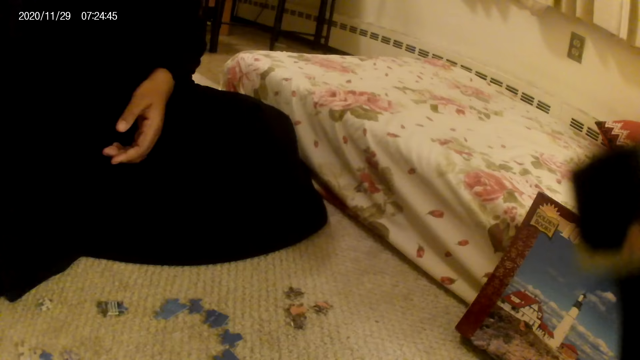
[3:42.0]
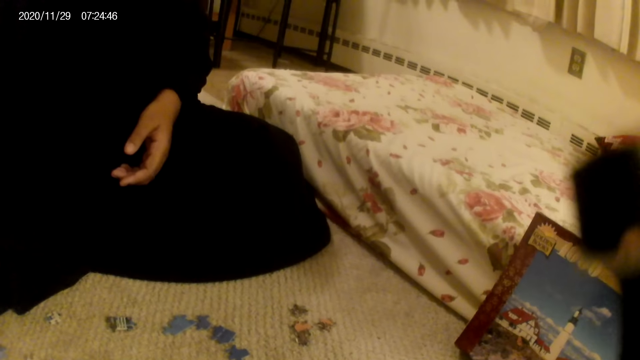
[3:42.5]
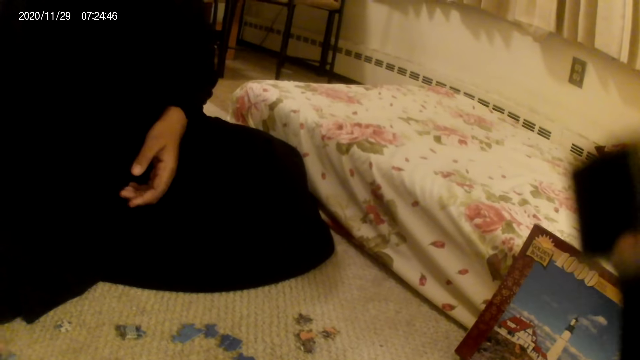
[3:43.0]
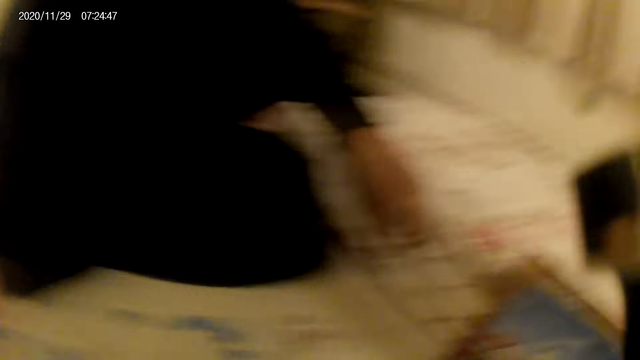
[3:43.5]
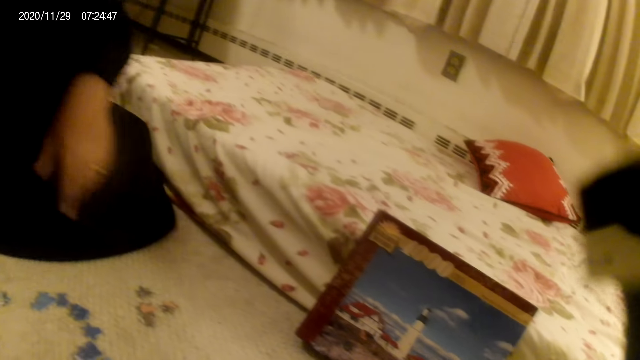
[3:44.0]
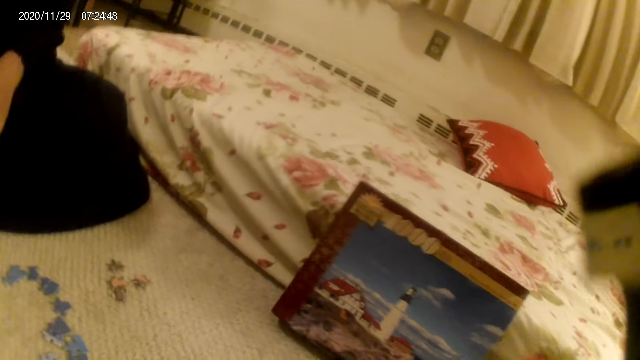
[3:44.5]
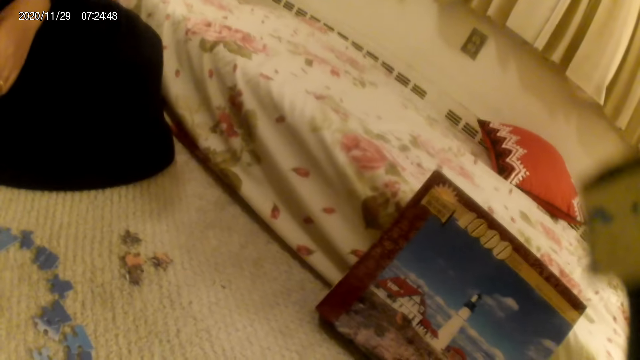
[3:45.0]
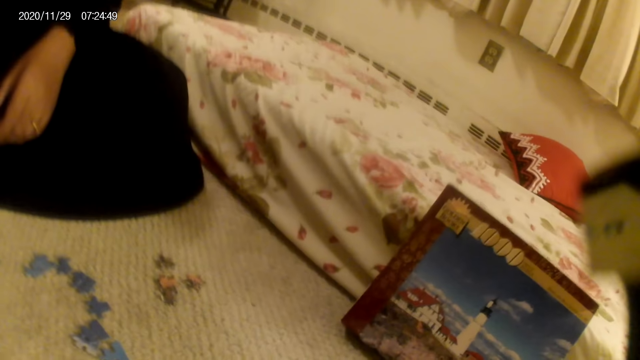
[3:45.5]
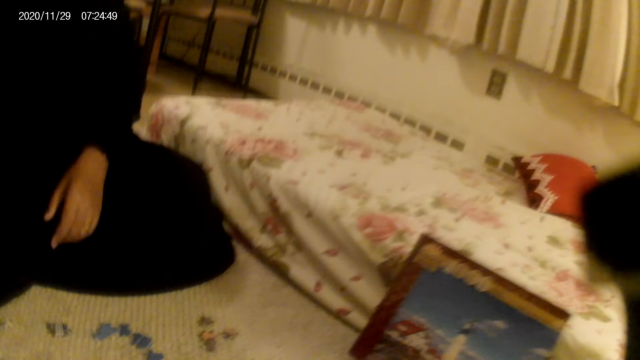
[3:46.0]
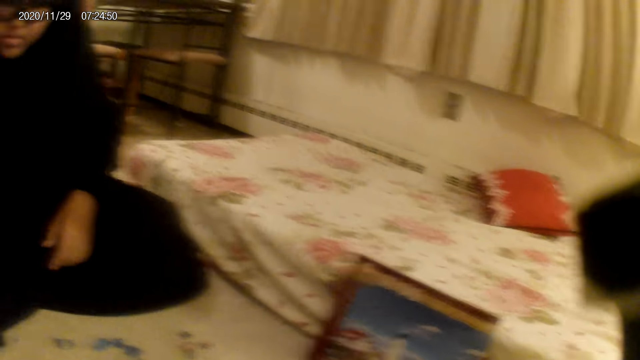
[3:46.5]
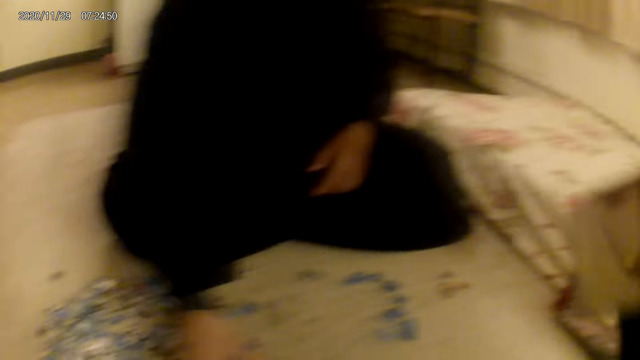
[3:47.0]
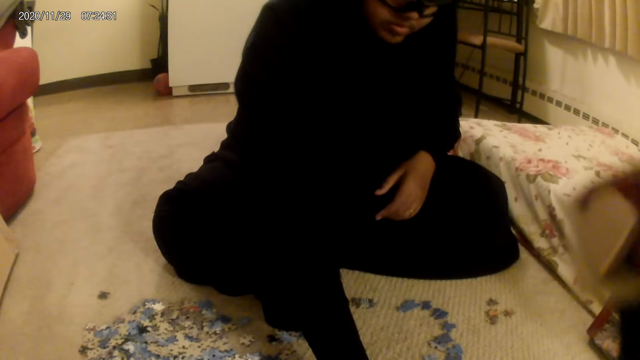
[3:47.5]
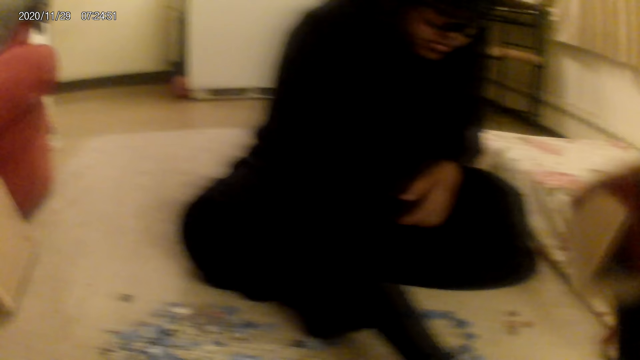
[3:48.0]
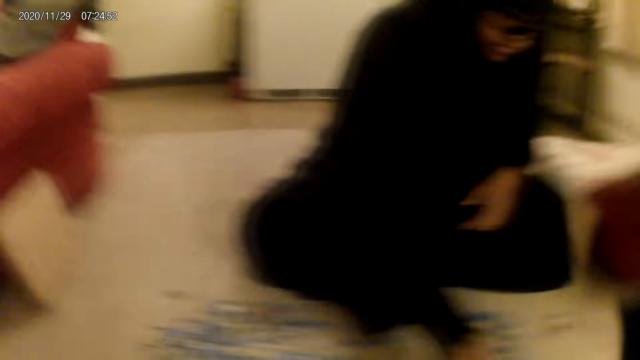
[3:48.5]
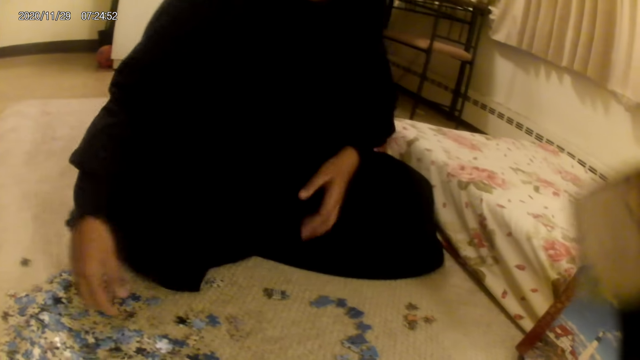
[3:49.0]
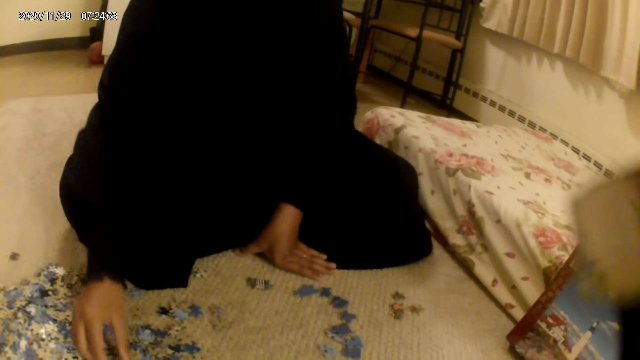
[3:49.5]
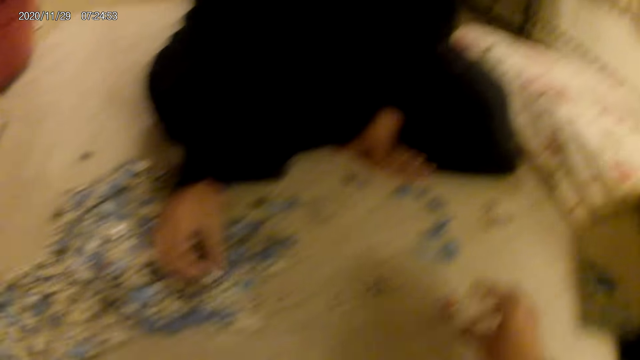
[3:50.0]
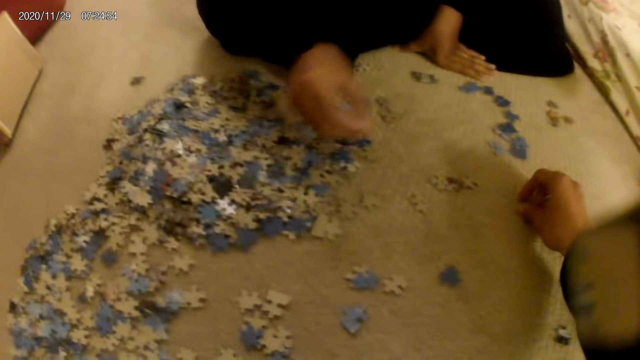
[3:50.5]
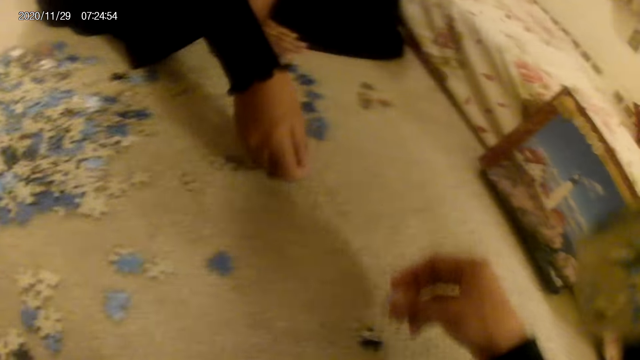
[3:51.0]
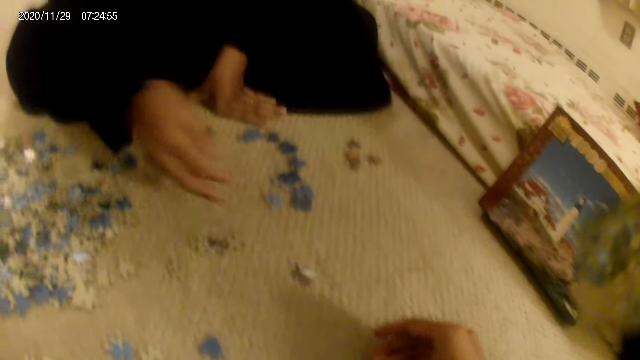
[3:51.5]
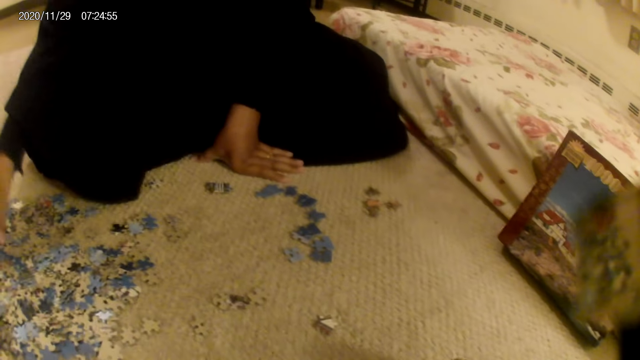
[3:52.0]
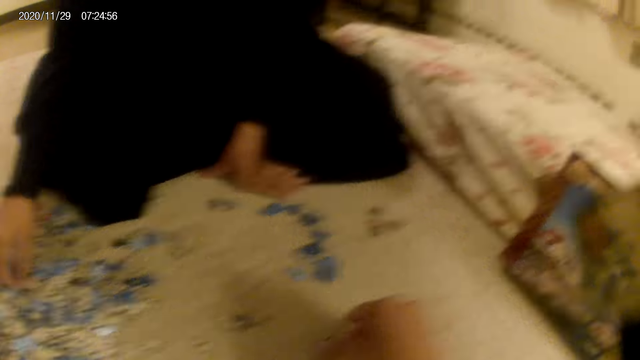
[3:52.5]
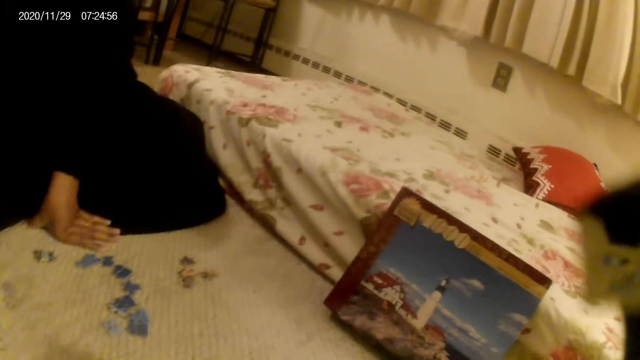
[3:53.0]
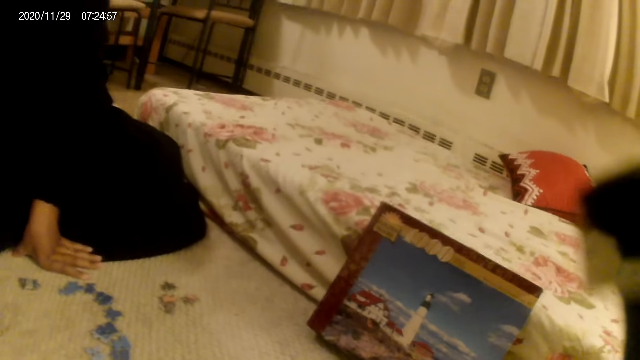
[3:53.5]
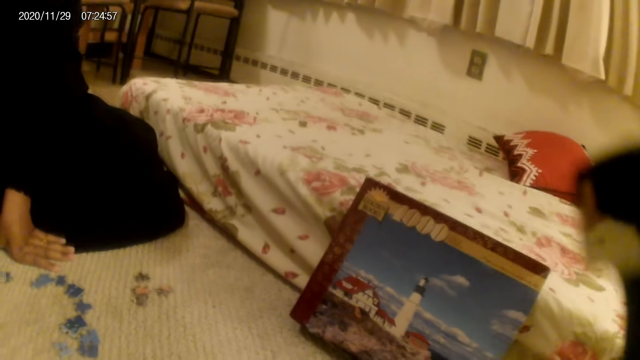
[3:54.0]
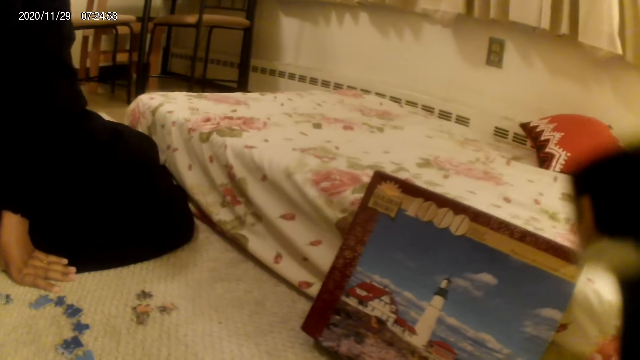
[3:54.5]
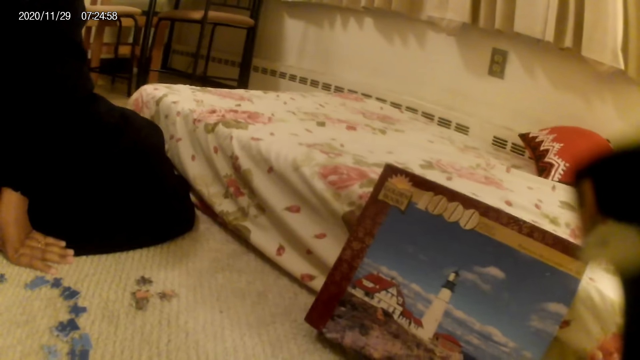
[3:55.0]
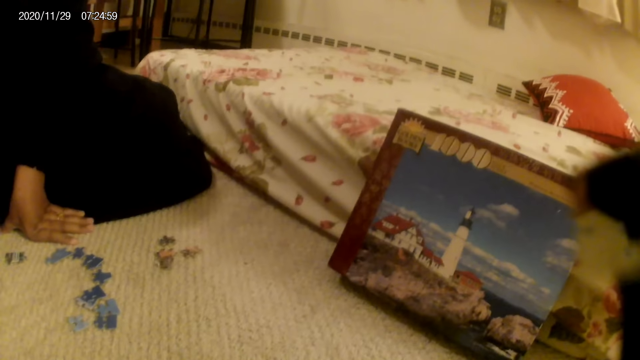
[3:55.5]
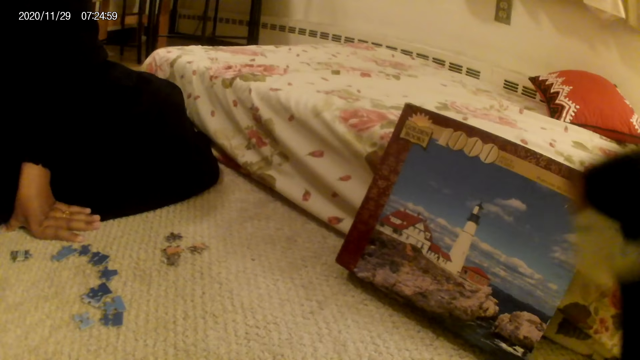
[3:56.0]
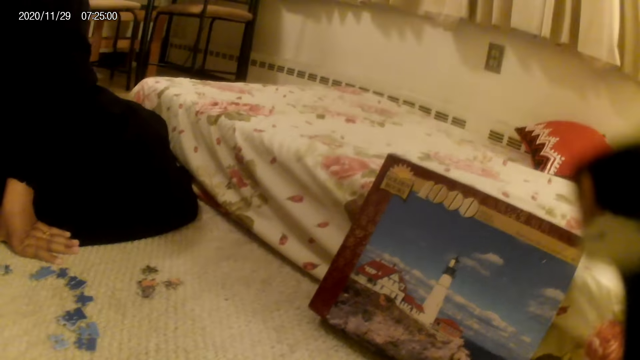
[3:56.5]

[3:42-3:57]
The camera wearer does something. A woman does something. The woman sorts a card from the floor. The woman picks up the jigsaw puzzle pieces. The camera wearer picks the card from the floor. The woman puts down the jigsaw puzzle pieces. The woman moves the card on the floor. The camera wearer moves the card on the floor. The woman does something.

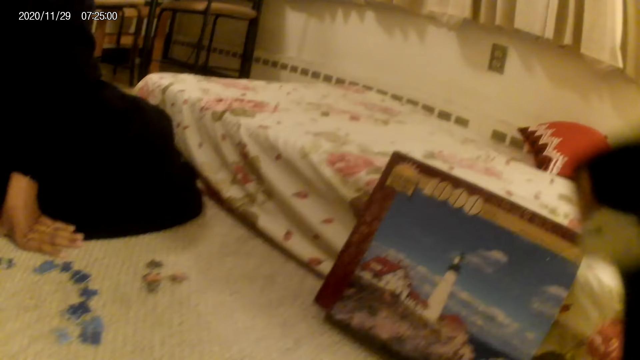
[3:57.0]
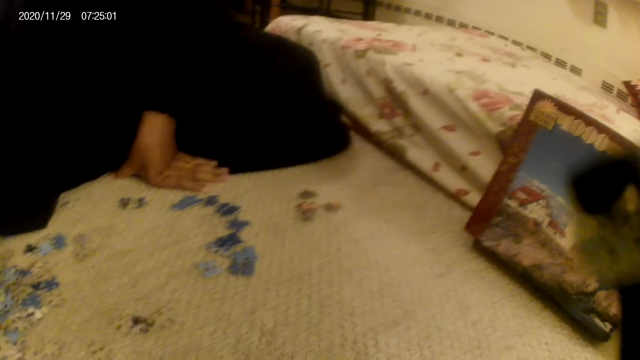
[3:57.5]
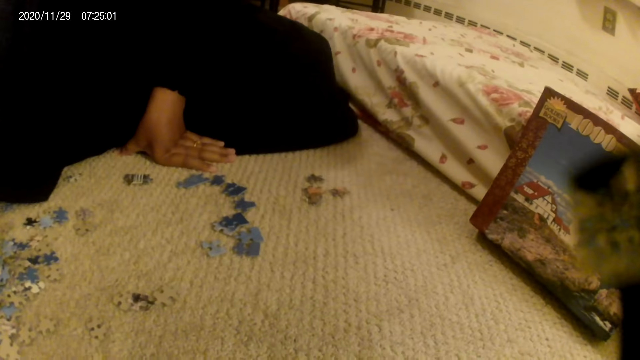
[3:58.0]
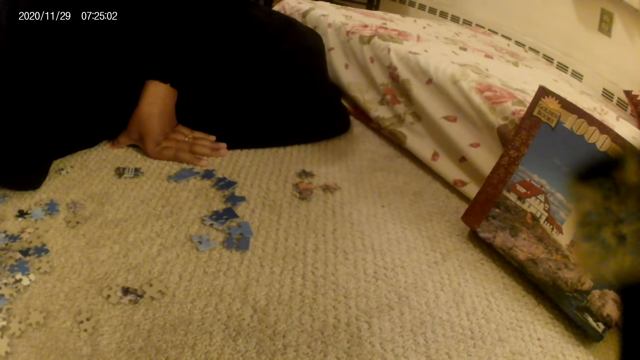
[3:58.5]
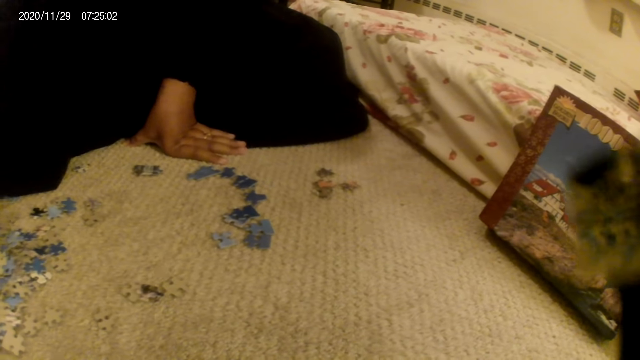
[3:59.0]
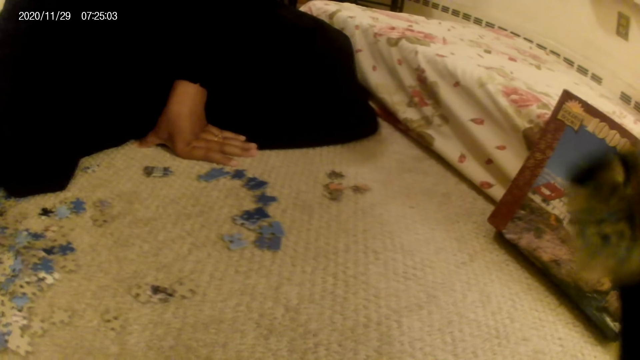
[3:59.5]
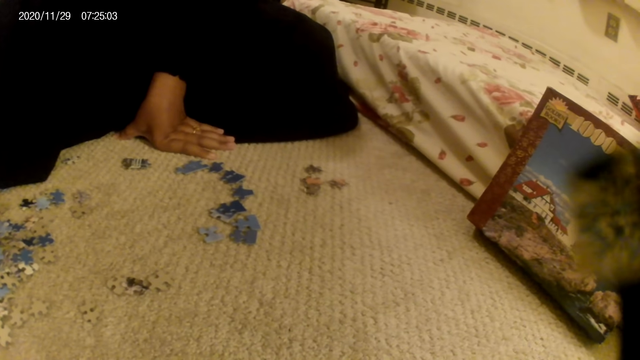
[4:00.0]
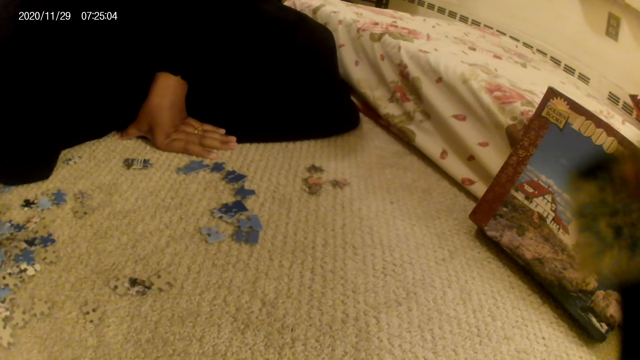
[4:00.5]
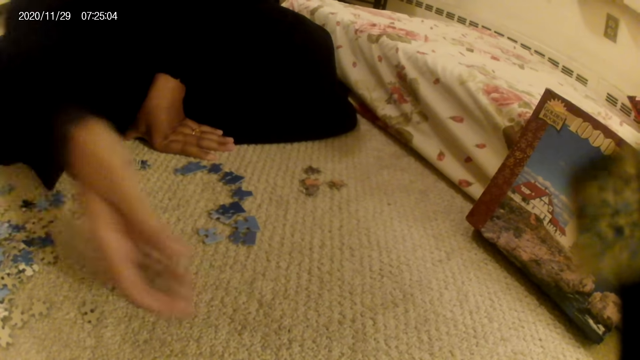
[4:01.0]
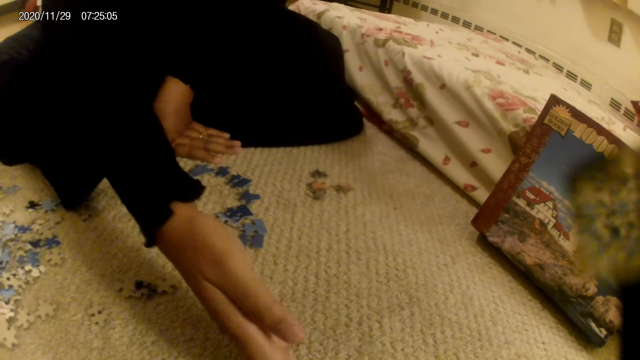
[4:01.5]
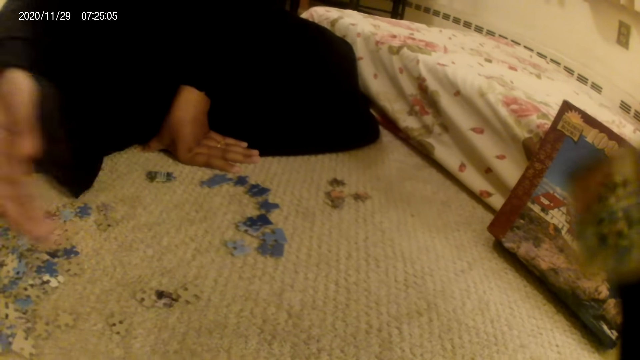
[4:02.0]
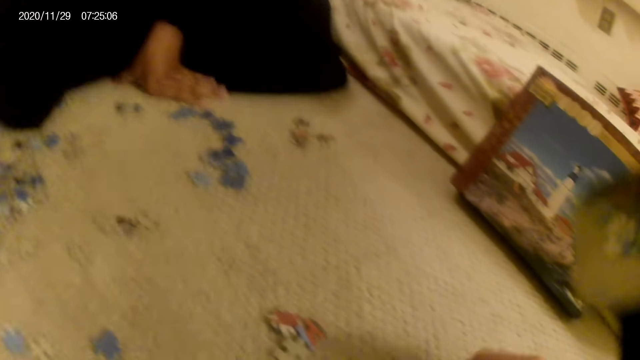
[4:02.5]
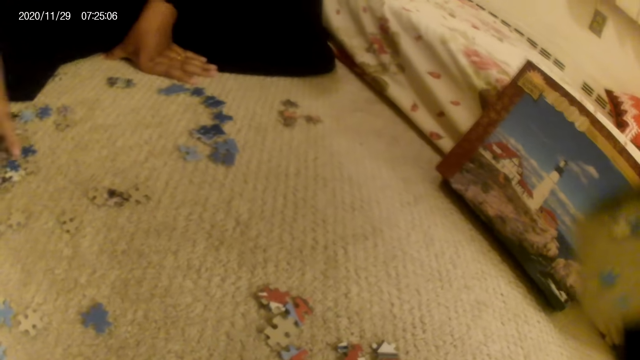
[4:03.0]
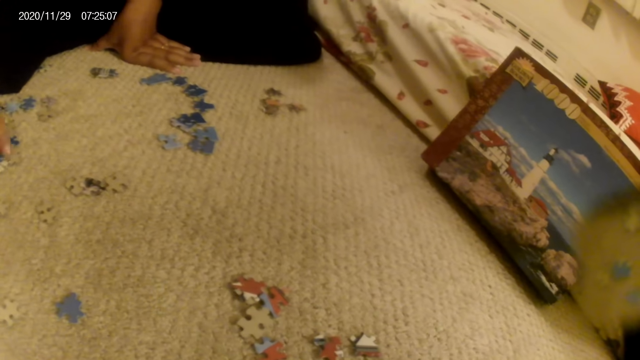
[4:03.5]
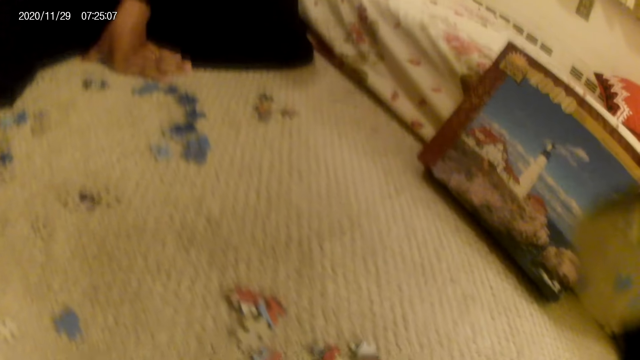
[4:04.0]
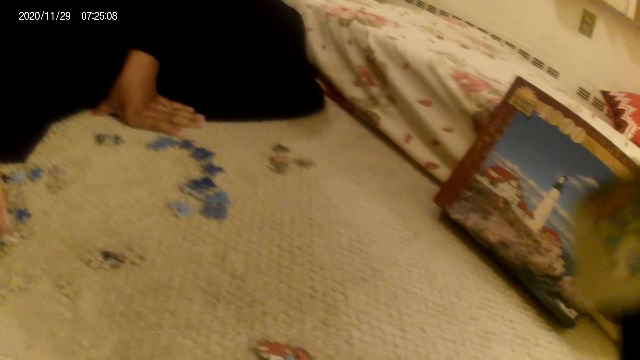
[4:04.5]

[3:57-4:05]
A woman moves a card on the floor.
